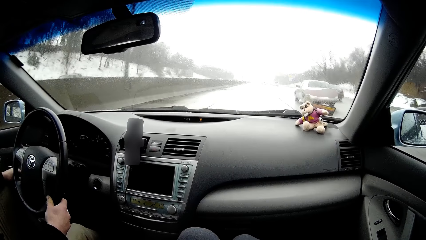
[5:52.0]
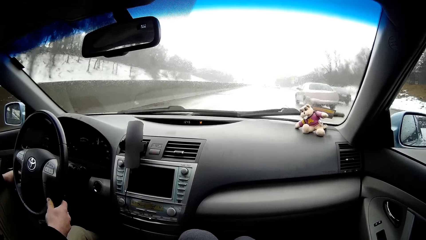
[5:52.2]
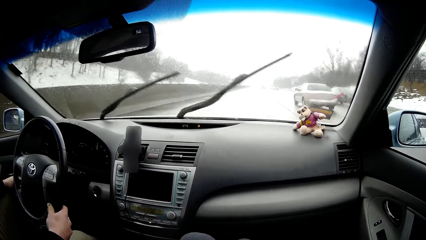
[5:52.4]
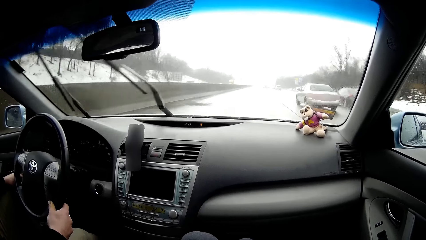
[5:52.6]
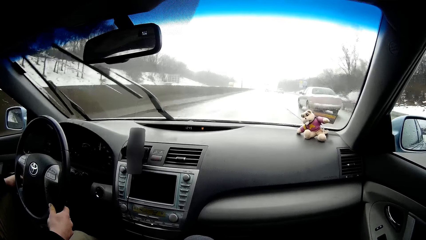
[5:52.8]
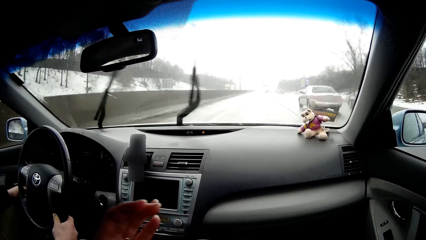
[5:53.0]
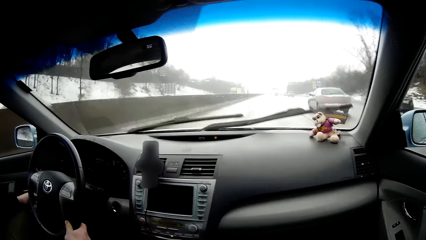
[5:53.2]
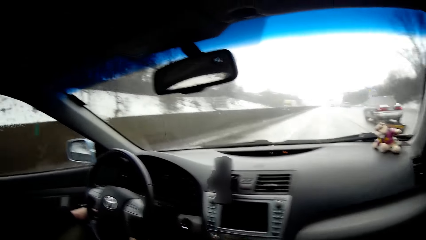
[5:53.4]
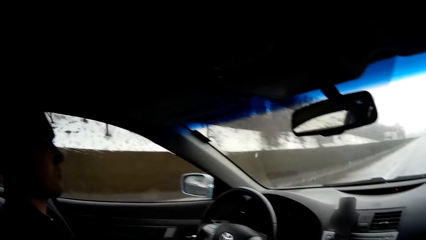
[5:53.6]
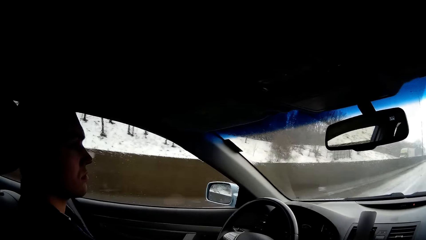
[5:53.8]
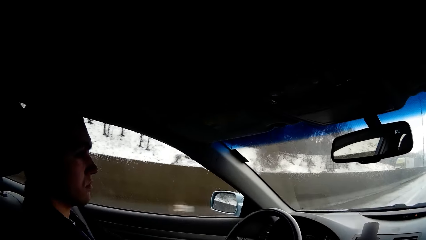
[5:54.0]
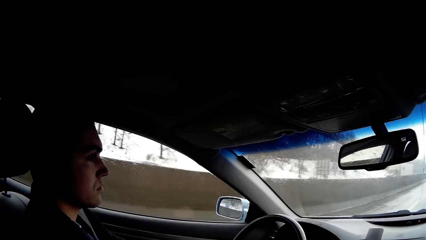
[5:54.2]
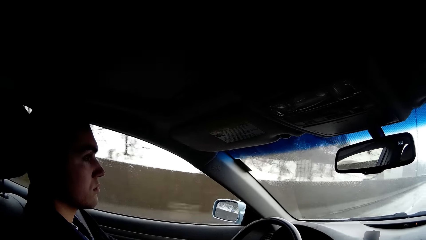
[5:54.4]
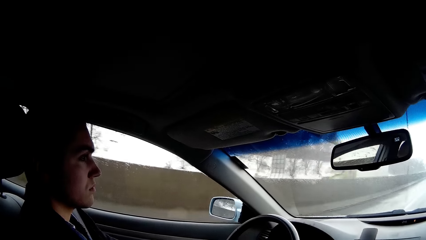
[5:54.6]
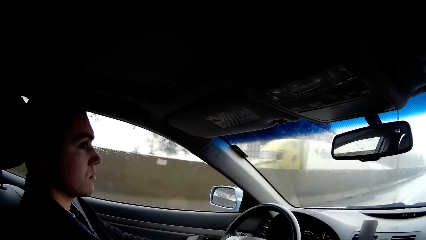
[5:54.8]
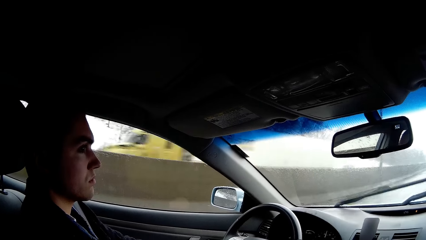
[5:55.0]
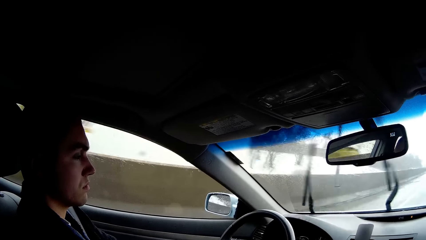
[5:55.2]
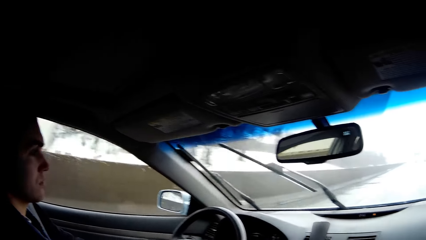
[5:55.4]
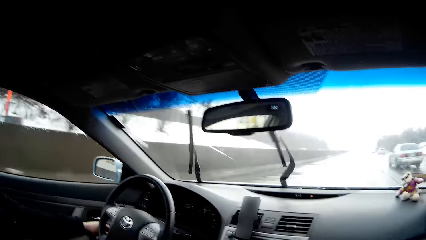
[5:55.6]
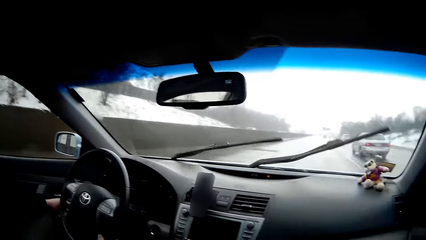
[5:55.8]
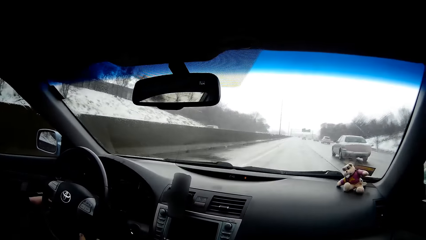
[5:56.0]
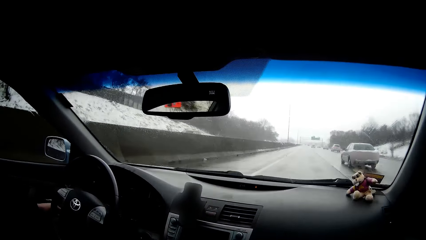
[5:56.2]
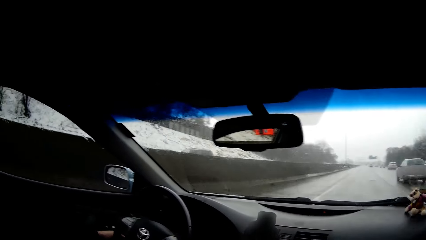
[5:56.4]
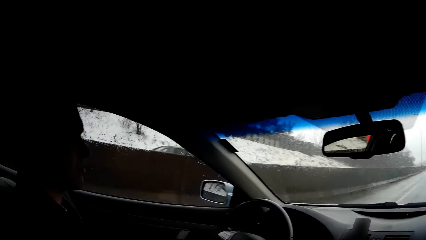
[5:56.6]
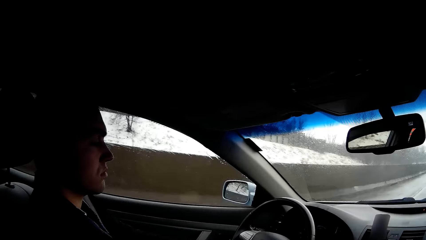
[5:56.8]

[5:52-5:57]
The camera wearer looks at a man.

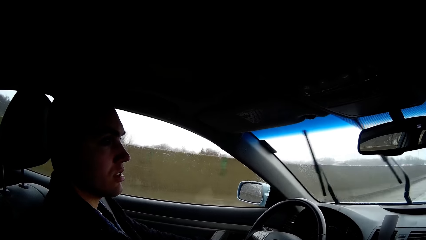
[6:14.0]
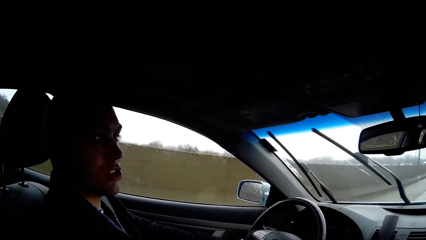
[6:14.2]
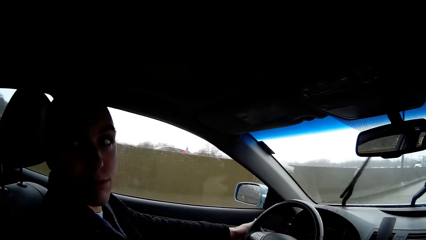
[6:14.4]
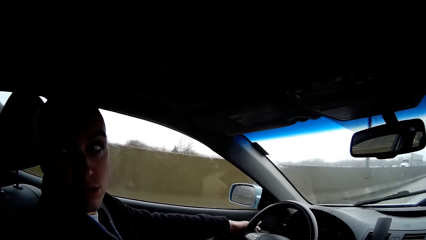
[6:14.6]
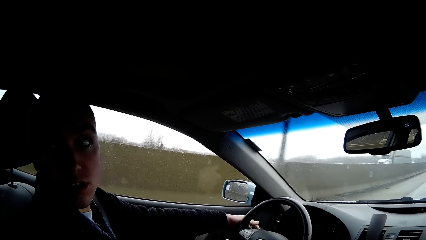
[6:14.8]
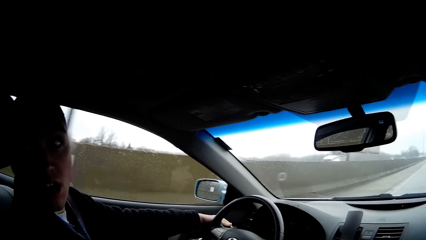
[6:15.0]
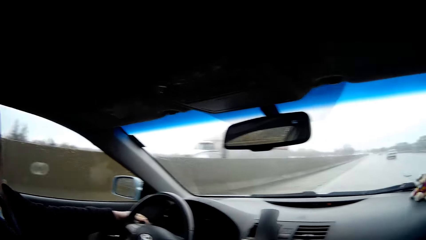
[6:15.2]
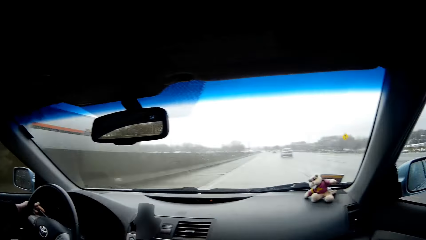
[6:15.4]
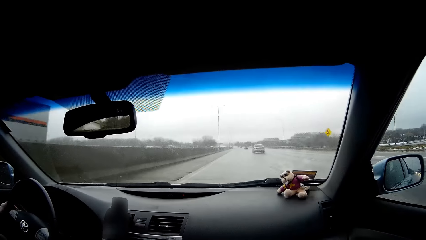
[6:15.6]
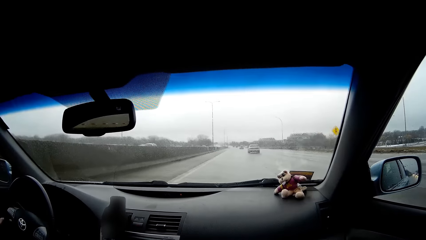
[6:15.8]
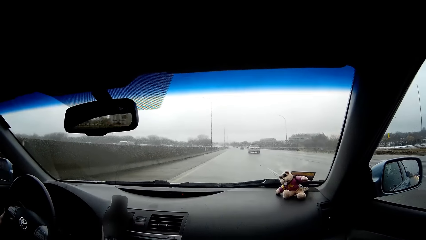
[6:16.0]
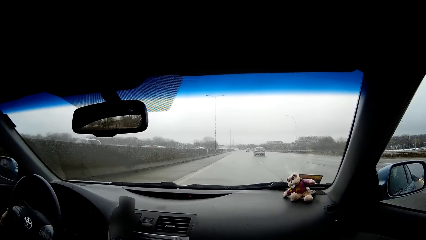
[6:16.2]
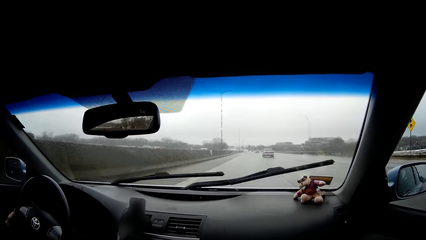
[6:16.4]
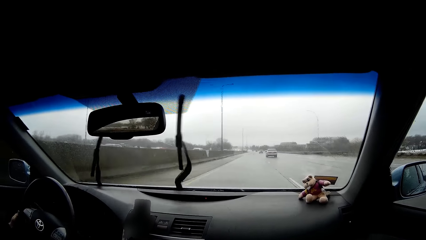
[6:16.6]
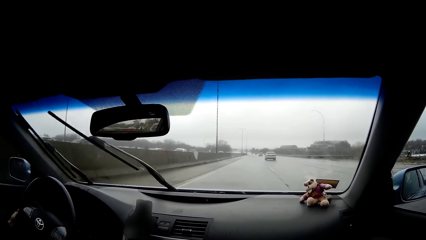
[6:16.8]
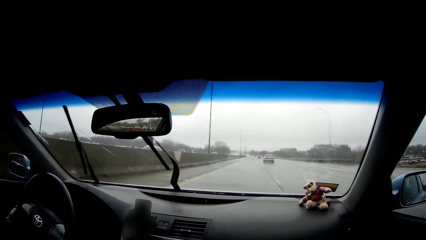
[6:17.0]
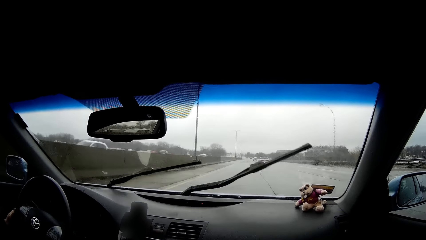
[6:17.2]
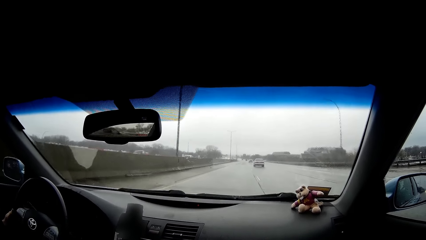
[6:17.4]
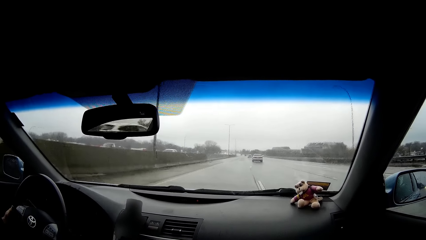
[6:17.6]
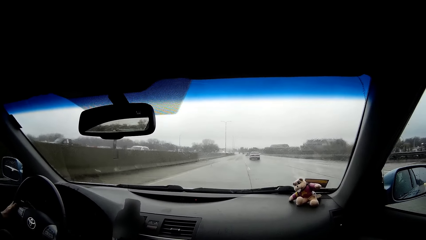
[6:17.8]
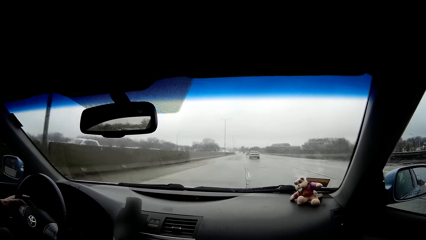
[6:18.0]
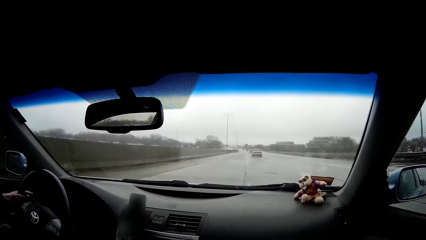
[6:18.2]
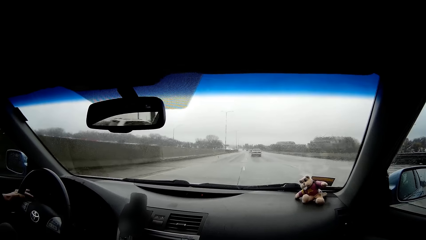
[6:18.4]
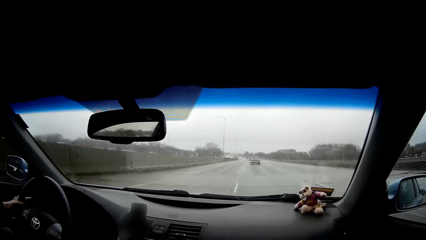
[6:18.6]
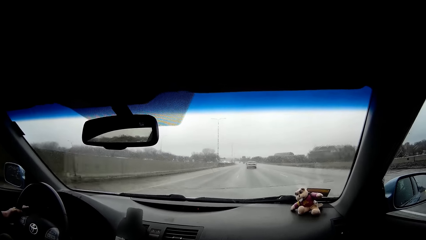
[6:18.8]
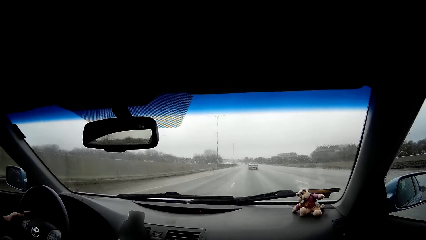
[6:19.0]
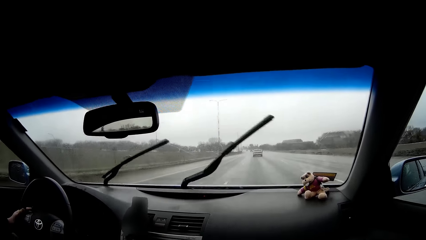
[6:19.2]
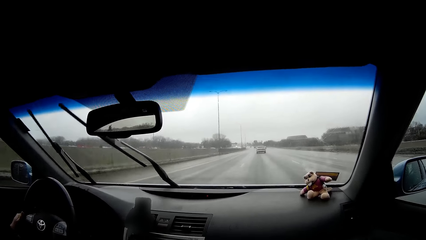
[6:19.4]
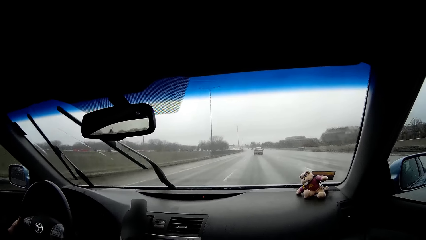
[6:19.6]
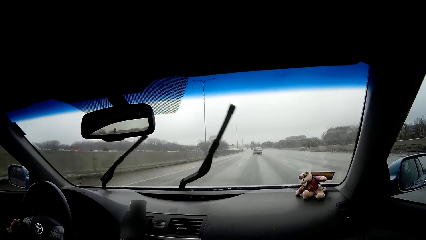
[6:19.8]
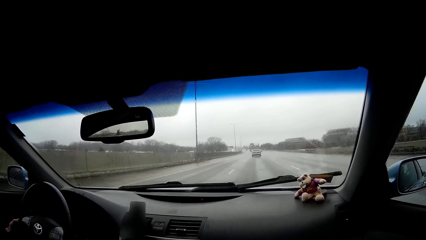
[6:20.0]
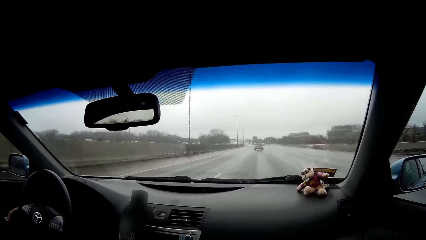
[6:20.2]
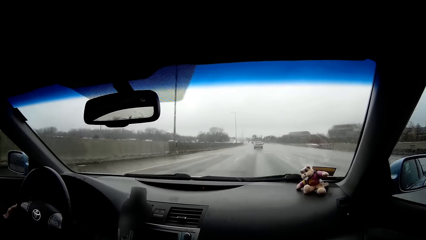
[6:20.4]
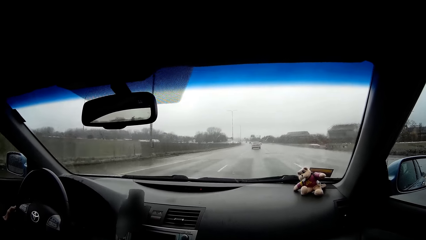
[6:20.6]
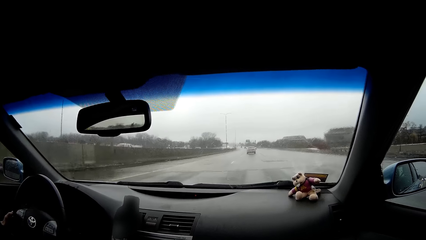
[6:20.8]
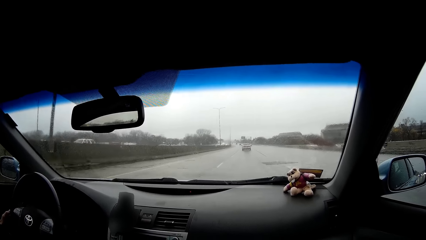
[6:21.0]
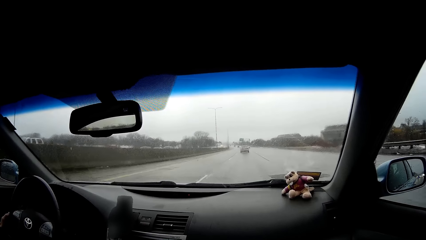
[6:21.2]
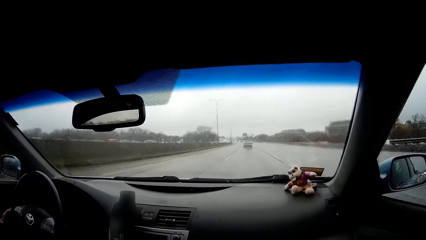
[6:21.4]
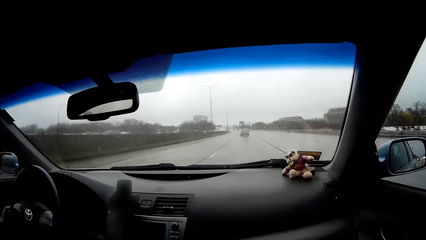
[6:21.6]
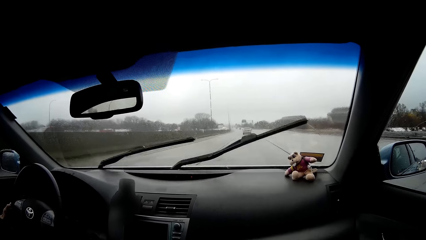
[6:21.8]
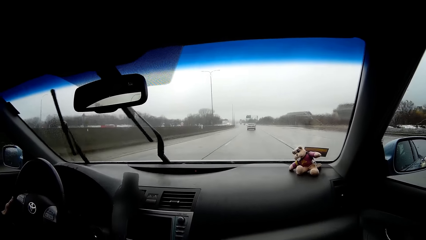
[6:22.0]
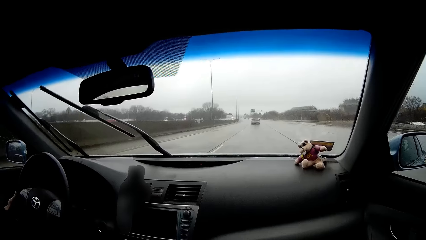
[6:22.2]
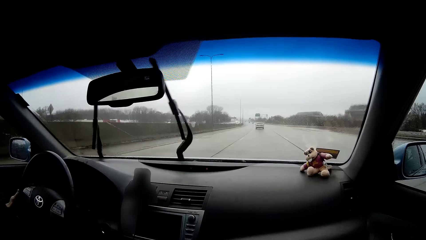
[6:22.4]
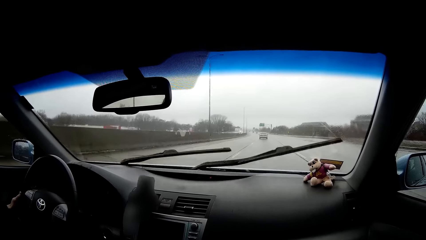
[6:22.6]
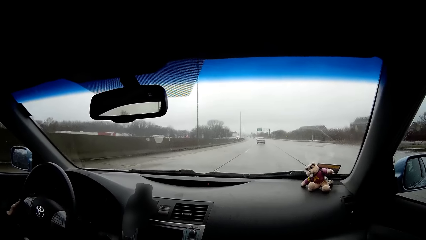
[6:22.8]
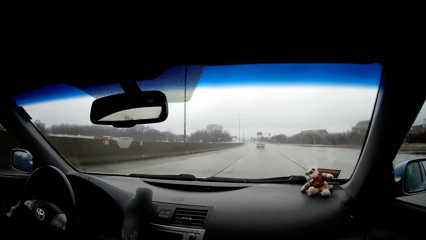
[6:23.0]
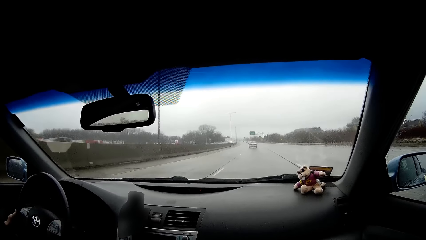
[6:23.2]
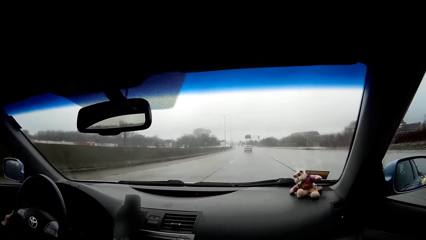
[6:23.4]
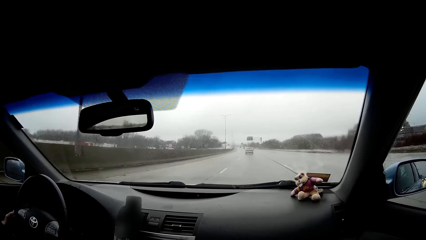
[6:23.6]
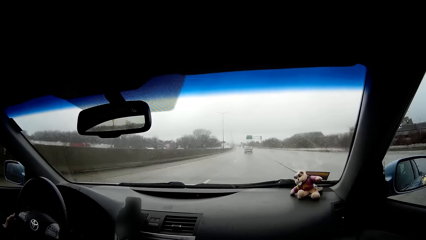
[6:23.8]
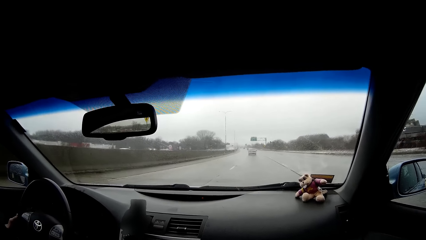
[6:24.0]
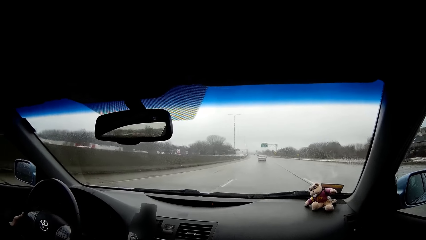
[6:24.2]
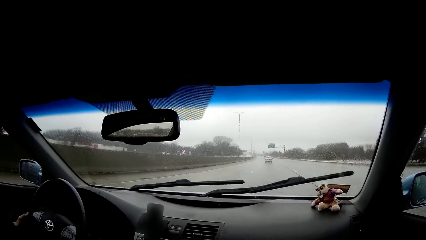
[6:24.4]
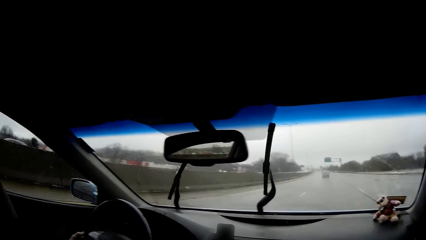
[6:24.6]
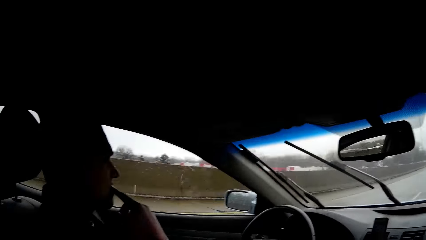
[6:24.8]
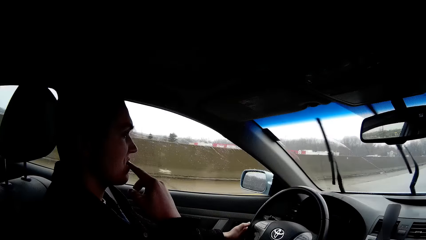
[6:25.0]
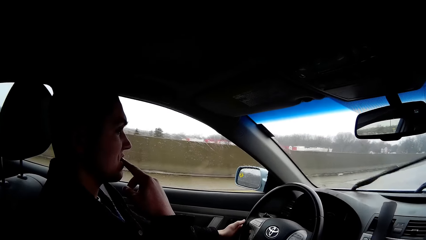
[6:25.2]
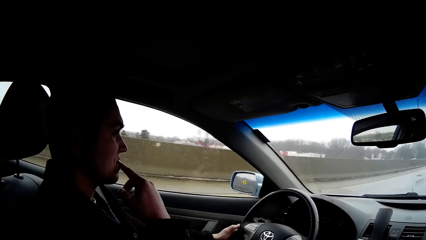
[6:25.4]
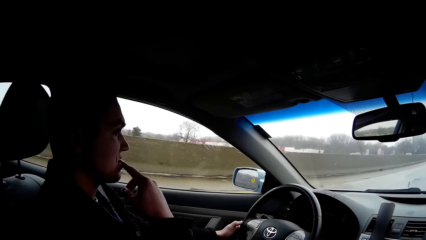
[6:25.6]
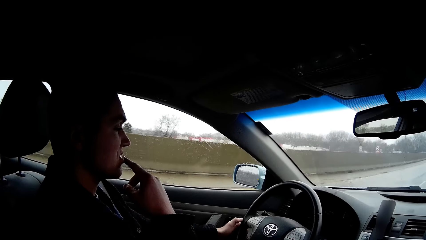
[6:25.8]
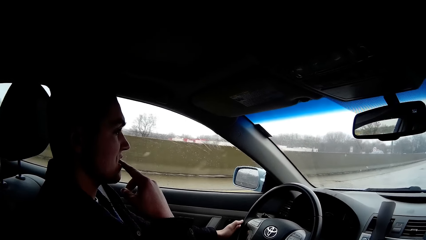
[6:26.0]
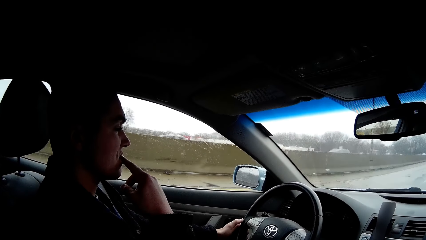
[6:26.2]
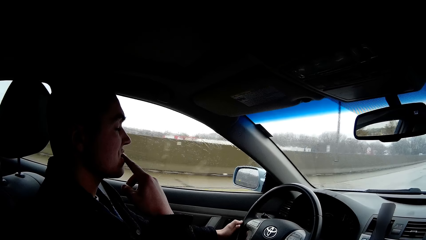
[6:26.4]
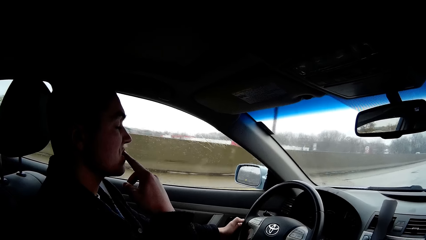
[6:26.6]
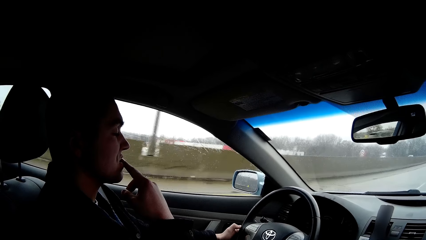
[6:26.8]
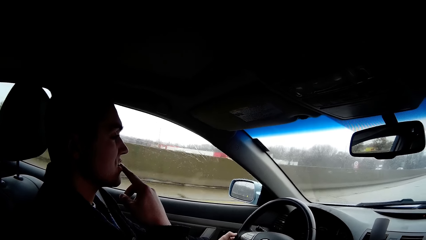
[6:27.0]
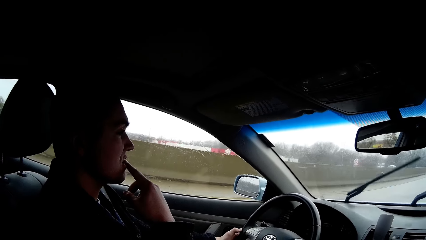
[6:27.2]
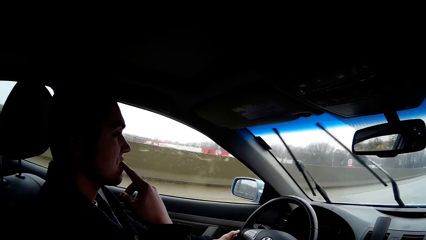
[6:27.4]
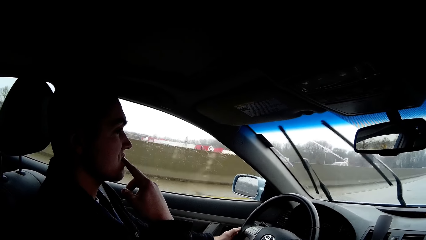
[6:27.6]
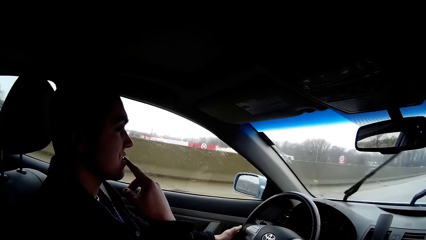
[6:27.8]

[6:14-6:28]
The camera wearer looks at the road. They look at a man.
